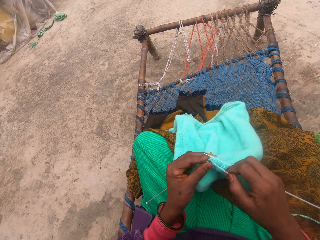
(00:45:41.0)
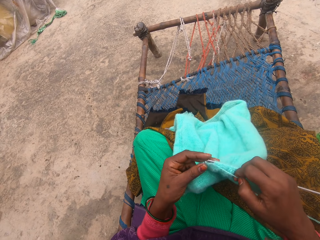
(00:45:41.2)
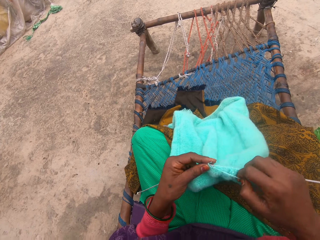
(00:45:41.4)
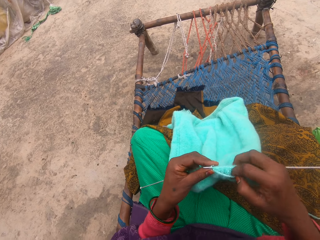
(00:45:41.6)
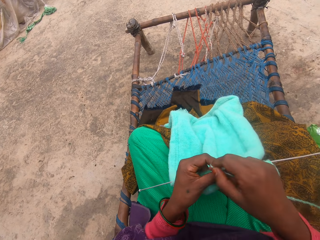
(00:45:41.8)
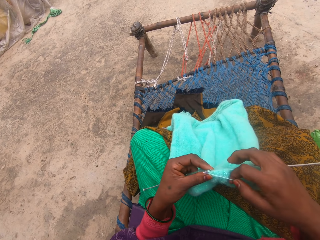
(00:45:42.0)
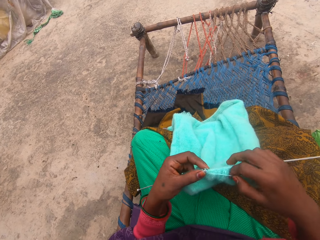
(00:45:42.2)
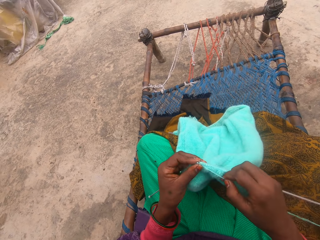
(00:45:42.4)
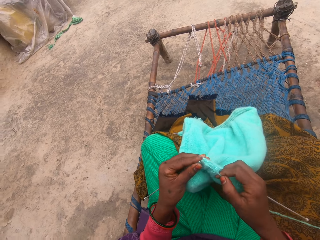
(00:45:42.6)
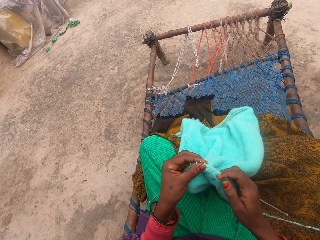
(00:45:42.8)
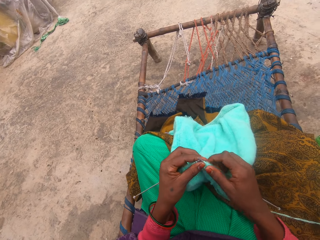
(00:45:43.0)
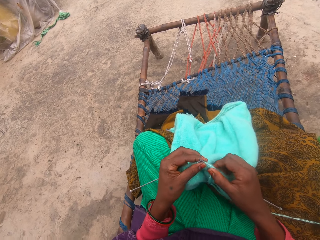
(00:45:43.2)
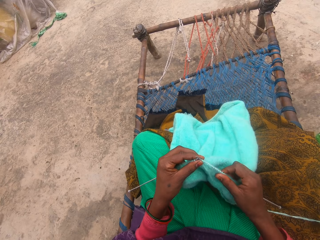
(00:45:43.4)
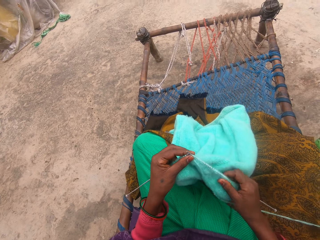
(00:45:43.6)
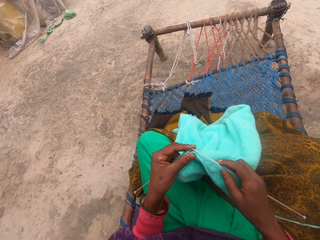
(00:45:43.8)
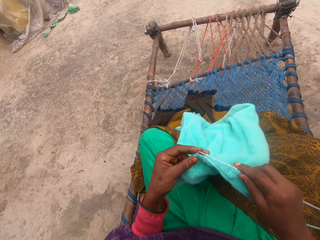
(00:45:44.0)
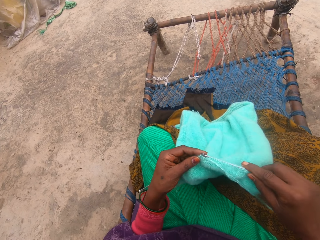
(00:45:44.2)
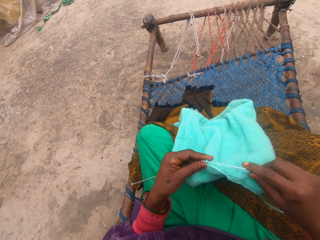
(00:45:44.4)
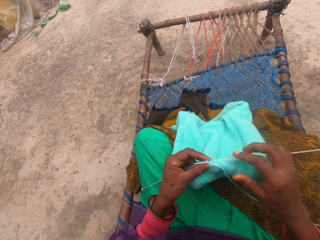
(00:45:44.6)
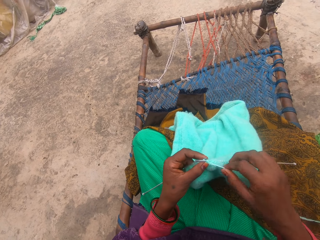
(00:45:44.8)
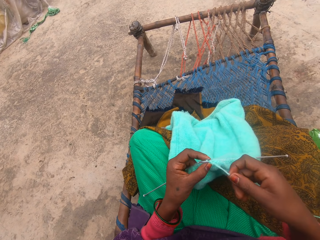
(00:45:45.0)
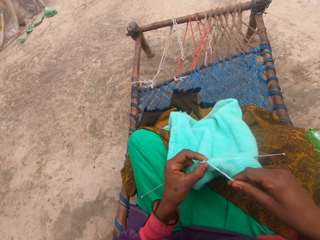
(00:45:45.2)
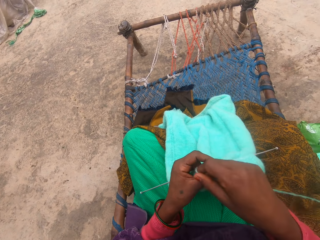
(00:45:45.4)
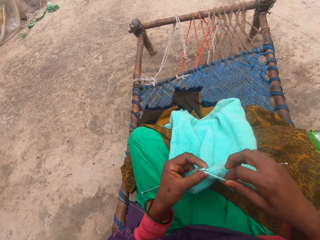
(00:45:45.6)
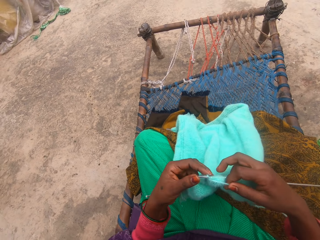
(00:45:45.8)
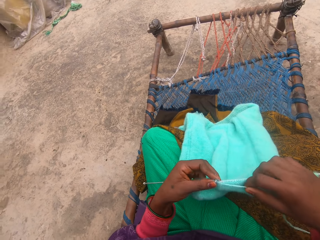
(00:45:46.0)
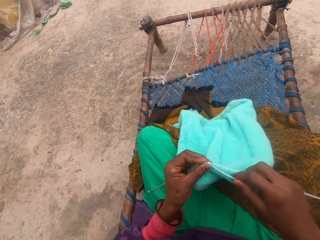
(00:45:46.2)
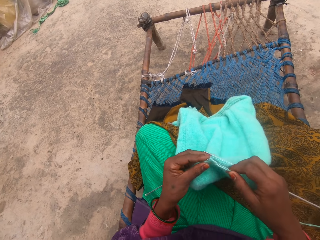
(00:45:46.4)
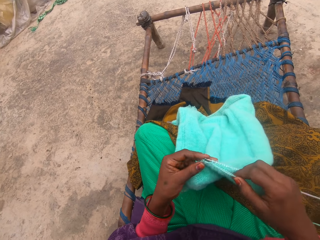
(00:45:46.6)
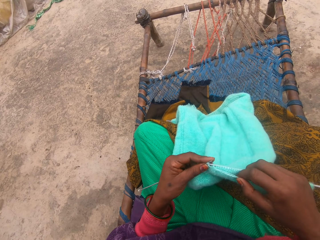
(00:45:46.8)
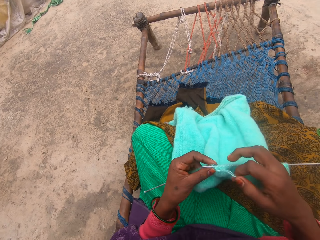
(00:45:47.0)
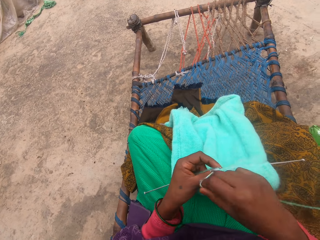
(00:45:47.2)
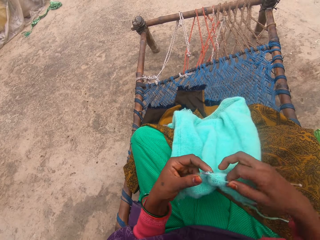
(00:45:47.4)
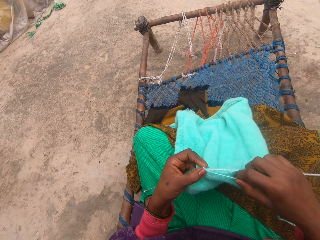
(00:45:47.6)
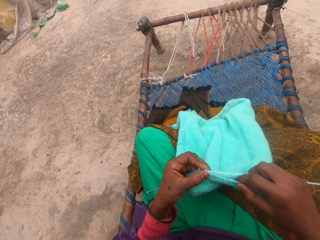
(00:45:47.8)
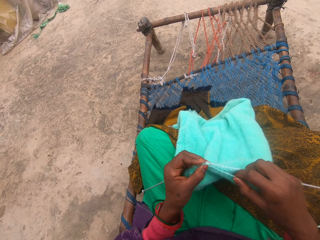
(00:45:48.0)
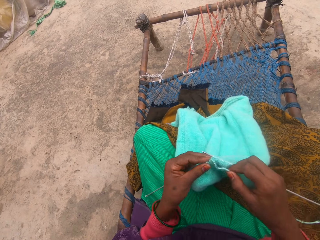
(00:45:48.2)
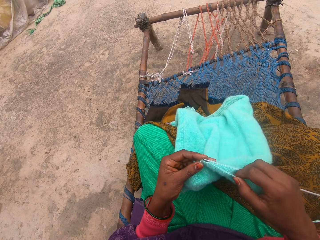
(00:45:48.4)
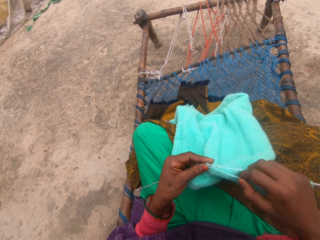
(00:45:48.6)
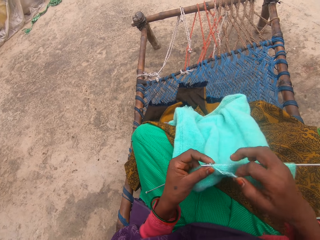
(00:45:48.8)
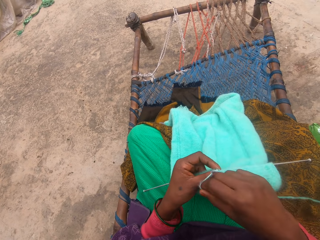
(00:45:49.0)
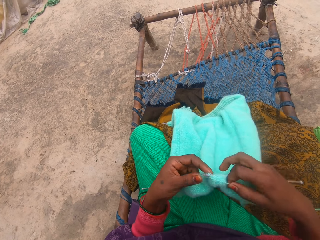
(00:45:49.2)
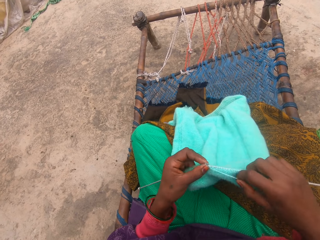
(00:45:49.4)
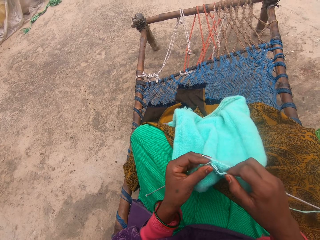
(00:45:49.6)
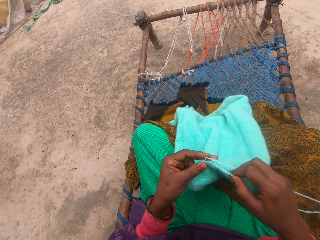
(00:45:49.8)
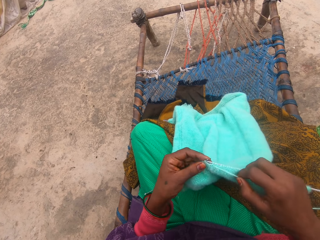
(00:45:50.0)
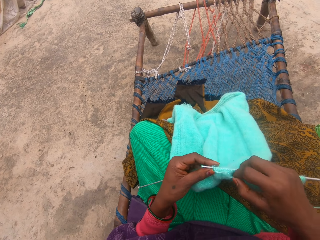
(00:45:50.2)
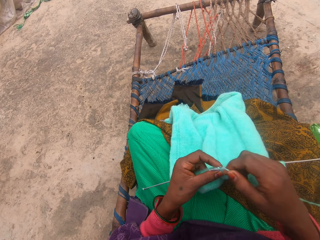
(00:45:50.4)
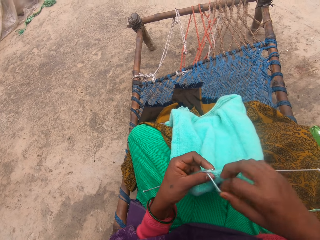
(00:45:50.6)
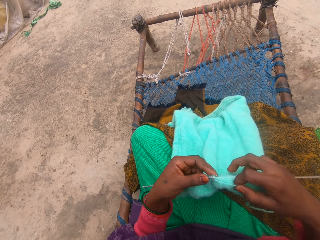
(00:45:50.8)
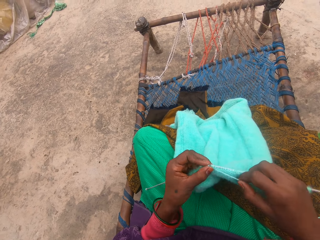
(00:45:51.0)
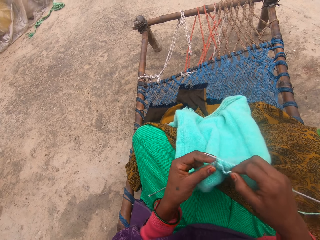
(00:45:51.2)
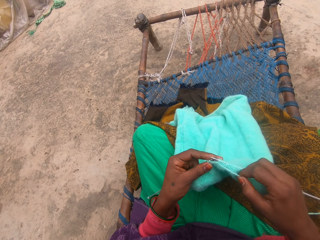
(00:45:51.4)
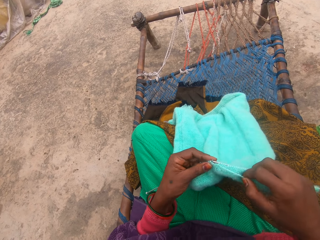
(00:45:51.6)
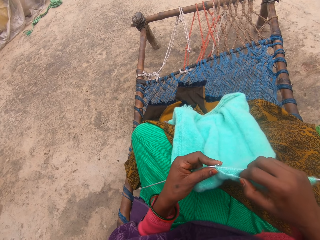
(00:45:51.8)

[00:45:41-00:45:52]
The camera wearer adjusts the knitting needle with her right hand. She pulls the piece of cloth over the needle. She adjusts the yarn with her right hand. She knits the yarn with the needle.

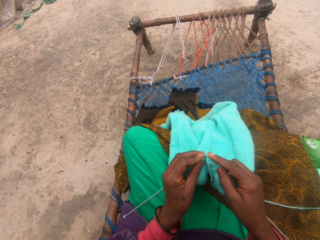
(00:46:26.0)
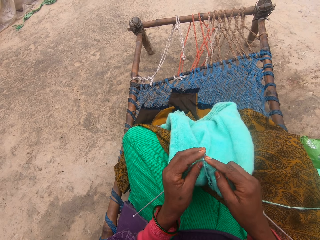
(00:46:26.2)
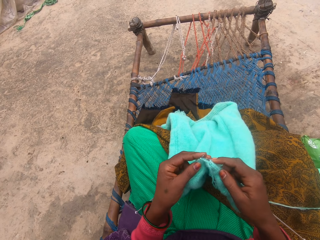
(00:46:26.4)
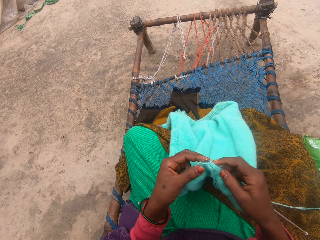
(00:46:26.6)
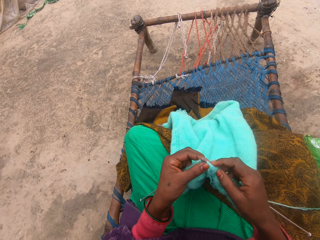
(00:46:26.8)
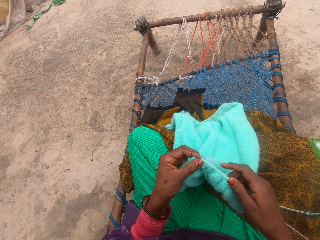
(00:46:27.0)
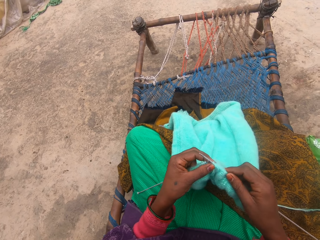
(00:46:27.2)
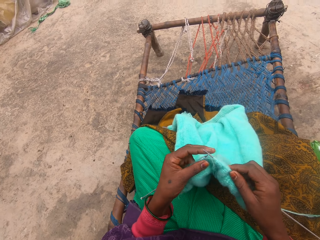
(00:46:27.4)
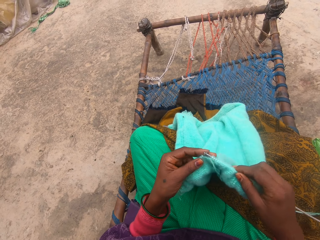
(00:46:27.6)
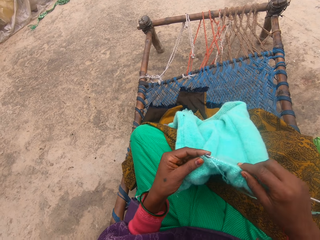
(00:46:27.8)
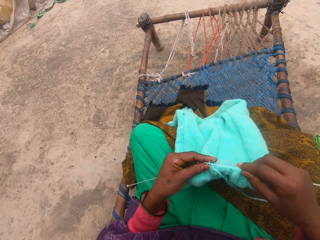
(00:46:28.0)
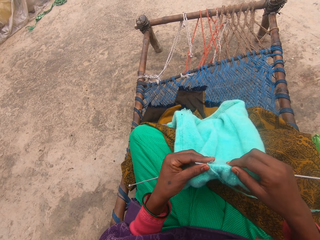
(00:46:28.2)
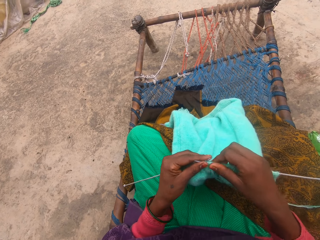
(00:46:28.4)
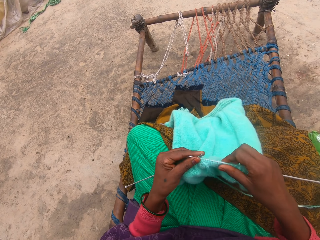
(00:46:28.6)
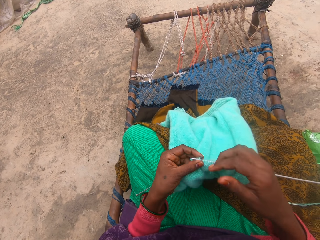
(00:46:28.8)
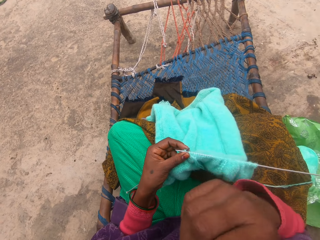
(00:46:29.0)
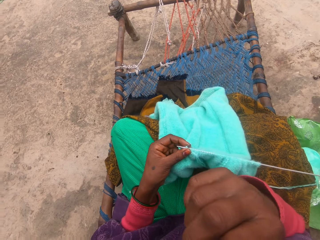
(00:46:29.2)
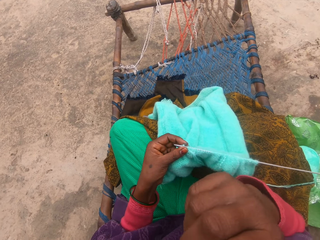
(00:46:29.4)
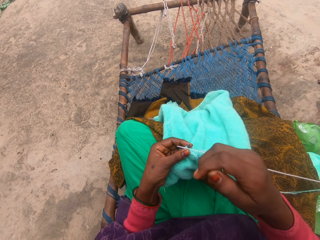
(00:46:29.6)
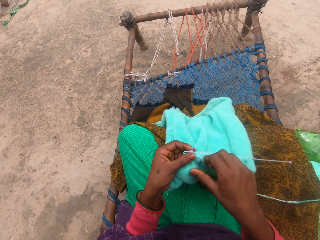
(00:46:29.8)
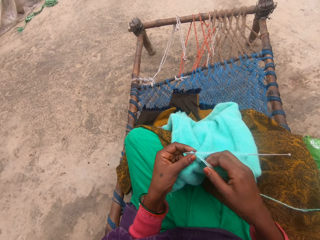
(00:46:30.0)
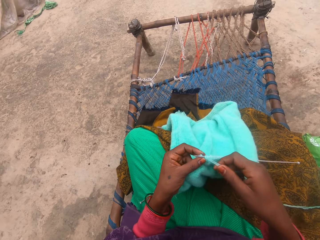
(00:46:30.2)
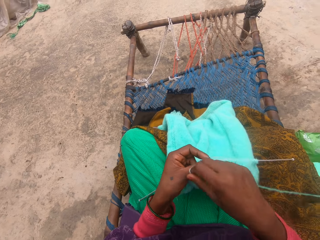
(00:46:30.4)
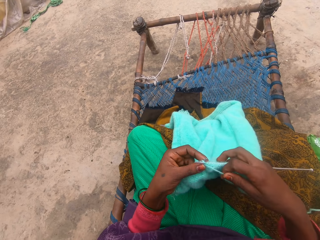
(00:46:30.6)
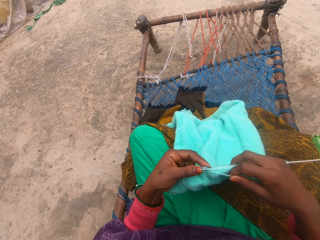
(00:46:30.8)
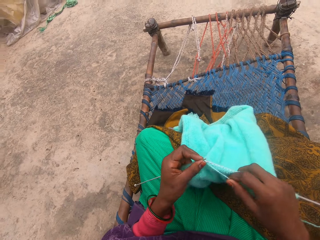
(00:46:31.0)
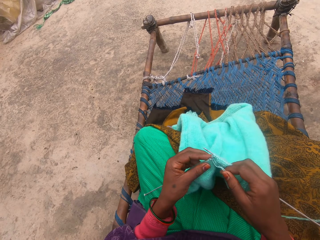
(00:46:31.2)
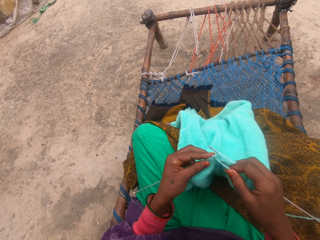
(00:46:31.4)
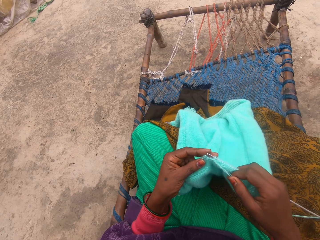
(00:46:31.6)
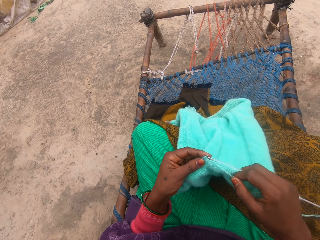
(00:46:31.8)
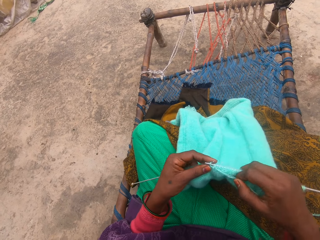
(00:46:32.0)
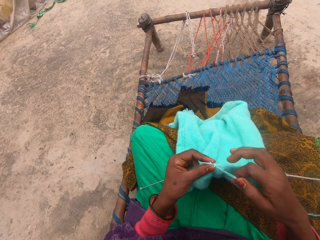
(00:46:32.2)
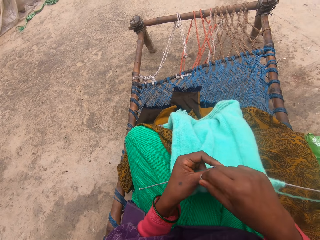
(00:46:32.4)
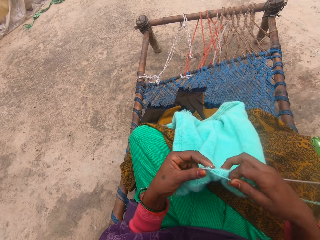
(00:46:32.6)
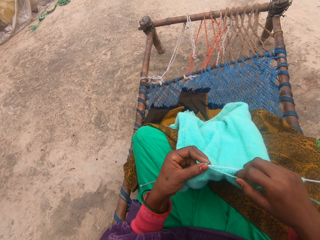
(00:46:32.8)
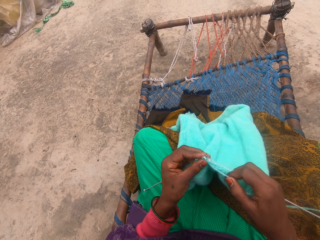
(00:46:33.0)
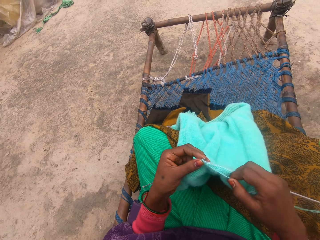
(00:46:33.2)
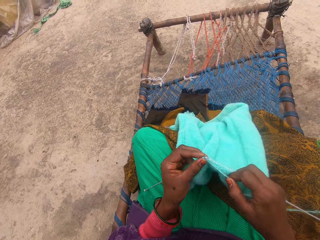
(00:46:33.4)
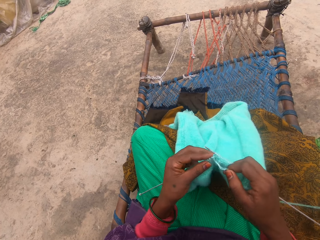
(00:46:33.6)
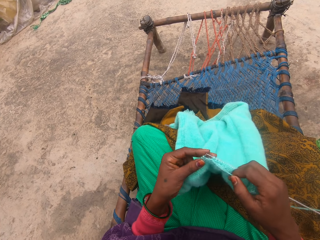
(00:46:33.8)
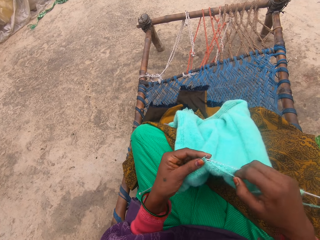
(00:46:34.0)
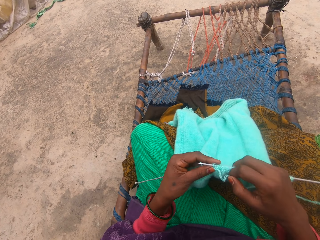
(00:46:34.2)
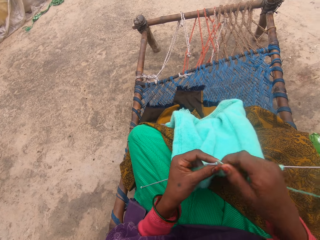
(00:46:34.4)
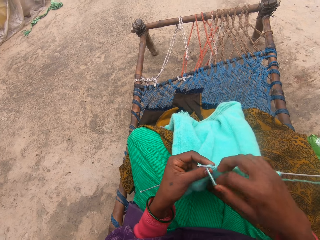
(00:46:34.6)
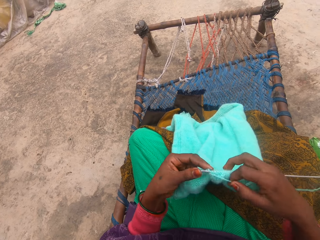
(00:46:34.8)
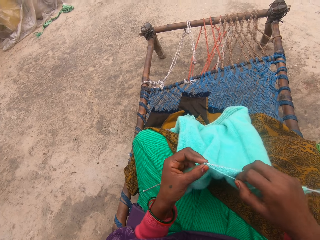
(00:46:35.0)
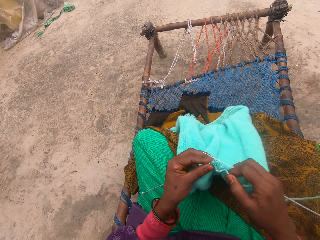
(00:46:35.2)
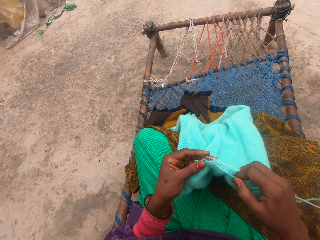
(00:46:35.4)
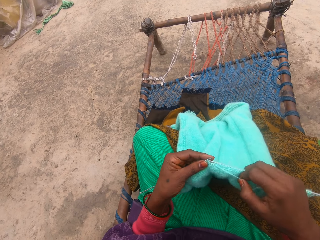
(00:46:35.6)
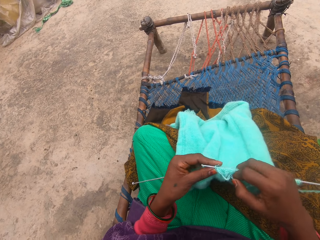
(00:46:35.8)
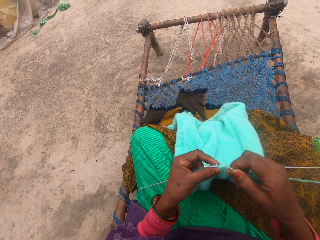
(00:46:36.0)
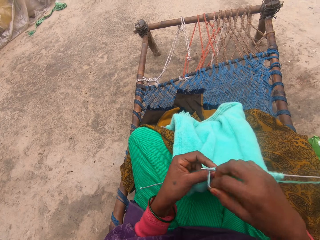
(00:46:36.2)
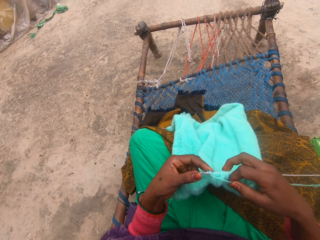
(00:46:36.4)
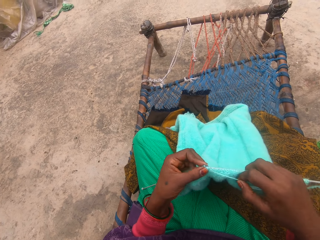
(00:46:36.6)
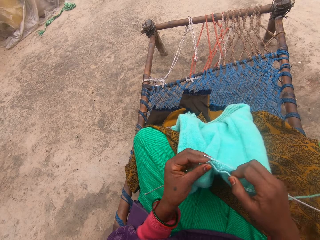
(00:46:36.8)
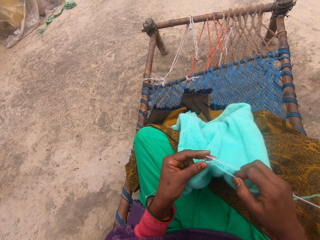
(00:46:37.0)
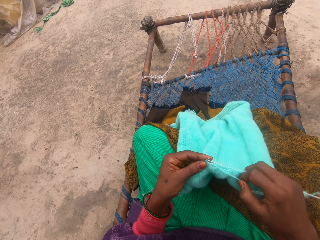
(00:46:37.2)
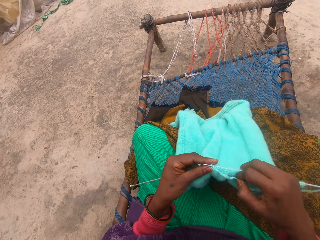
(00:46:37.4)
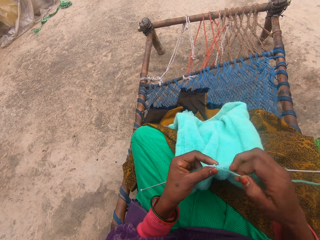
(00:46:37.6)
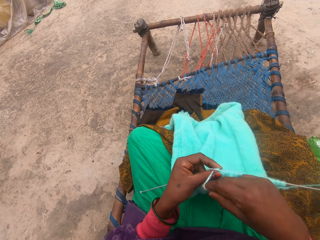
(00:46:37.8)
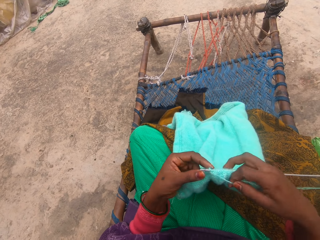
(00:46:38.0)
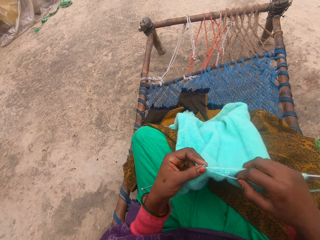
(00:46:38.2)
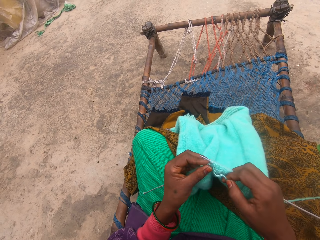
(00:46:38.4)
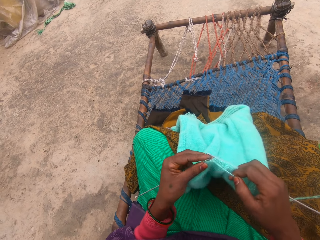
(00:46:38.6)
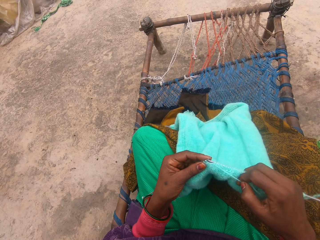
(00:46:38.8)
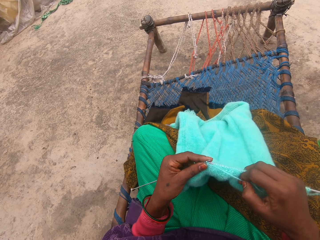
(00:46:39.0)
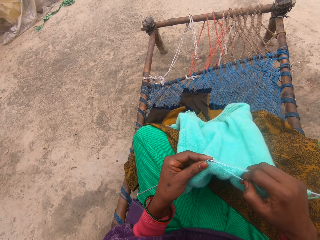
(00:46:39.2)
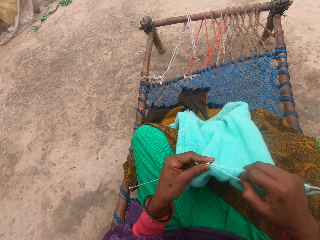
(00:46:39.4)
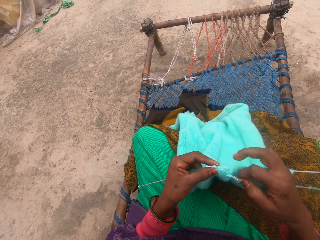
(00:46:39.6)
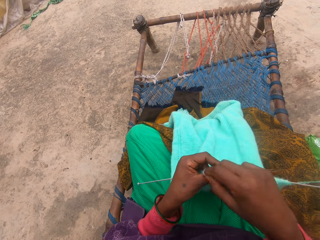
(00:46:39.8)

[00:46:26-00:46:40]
The camera wearer pushes the needle through the piece of cloth. She touches her face with her right hand. She knits the yarn with the needle.
